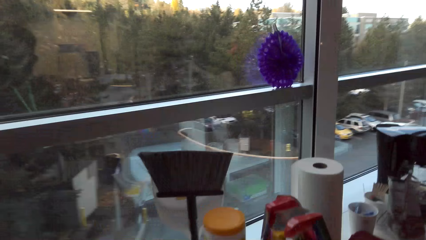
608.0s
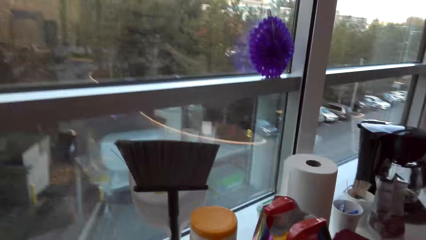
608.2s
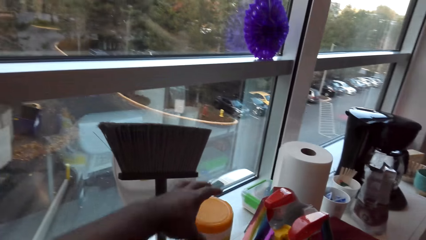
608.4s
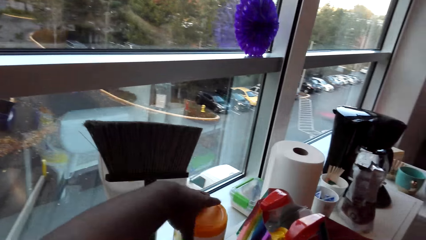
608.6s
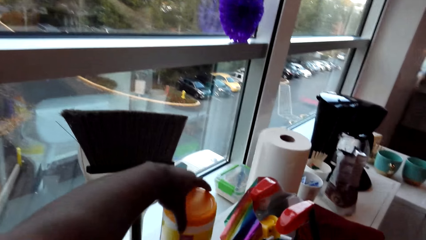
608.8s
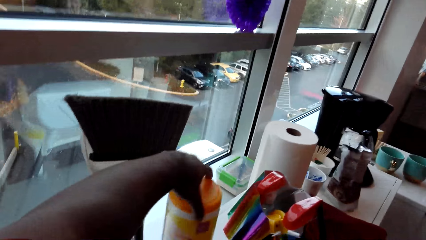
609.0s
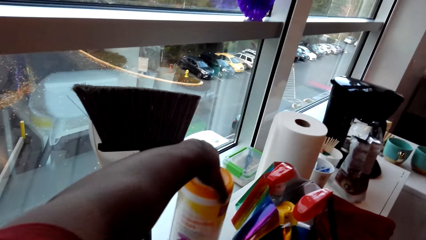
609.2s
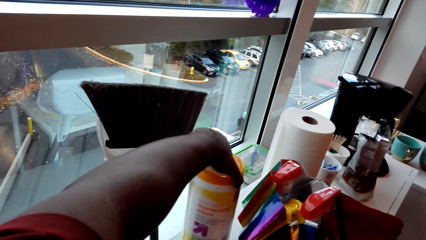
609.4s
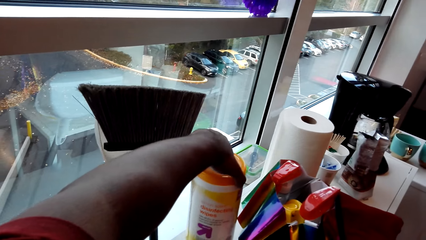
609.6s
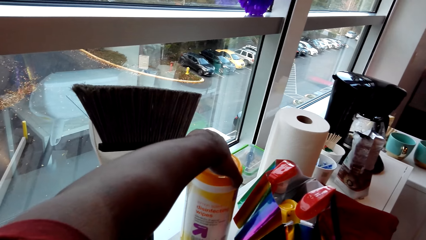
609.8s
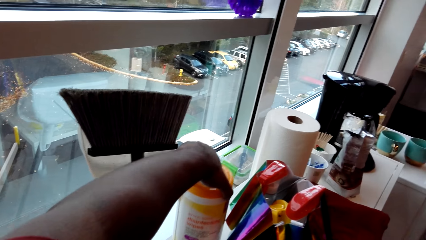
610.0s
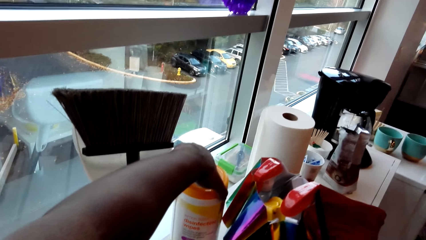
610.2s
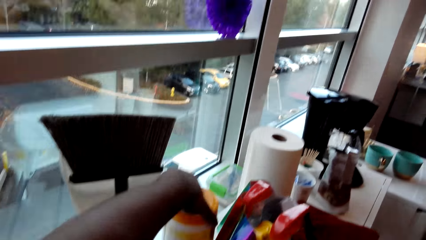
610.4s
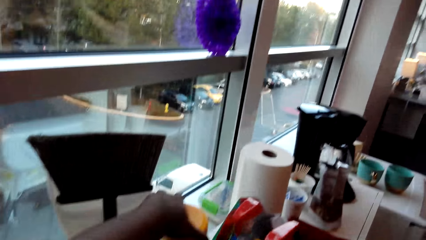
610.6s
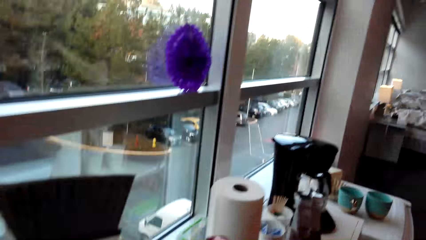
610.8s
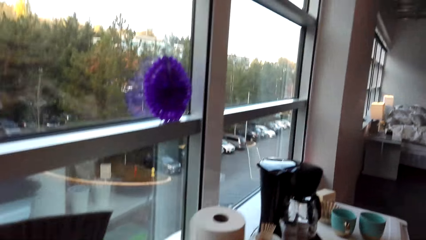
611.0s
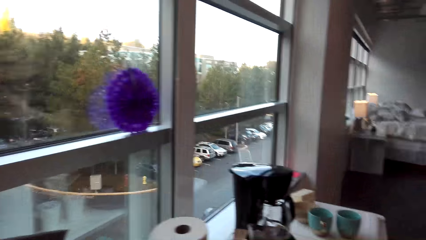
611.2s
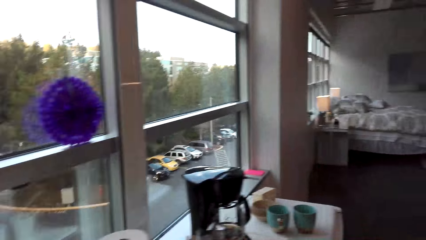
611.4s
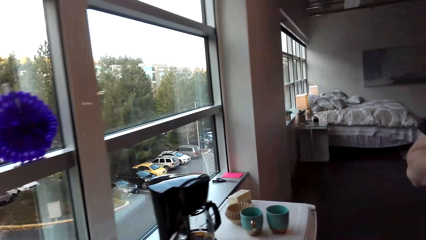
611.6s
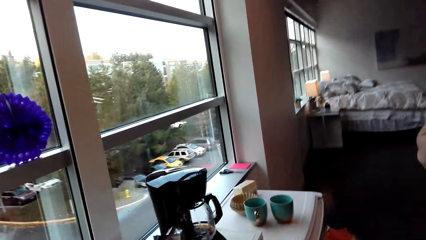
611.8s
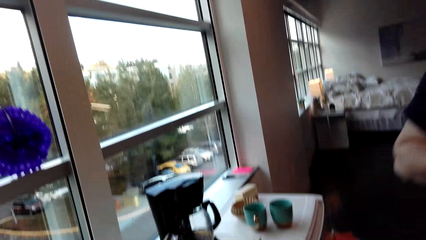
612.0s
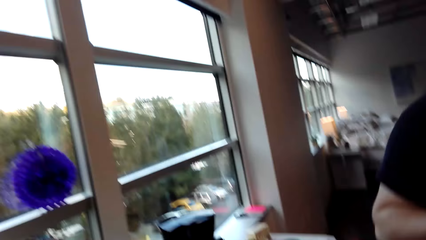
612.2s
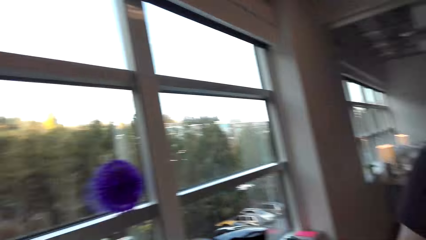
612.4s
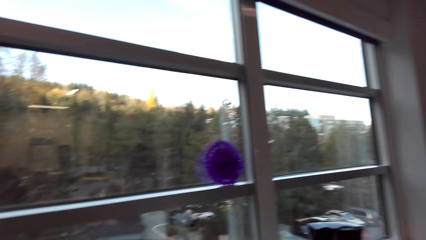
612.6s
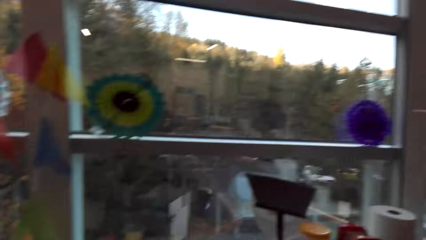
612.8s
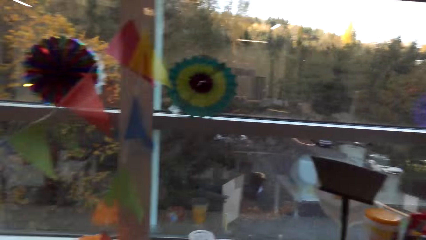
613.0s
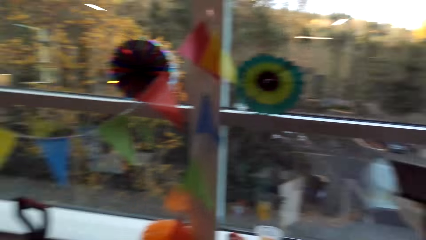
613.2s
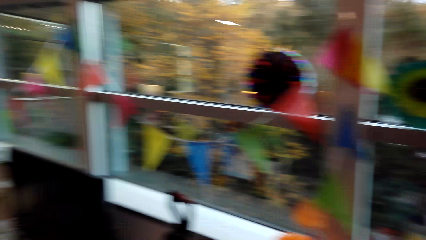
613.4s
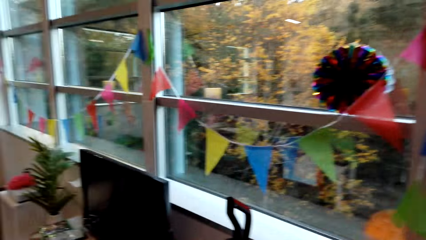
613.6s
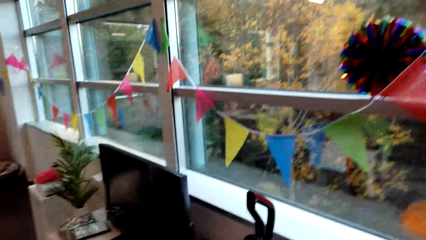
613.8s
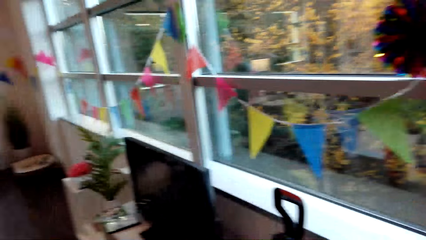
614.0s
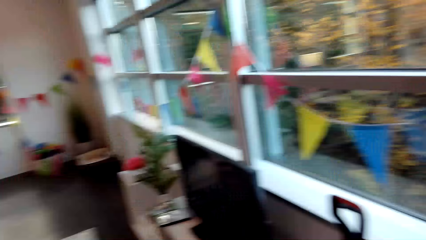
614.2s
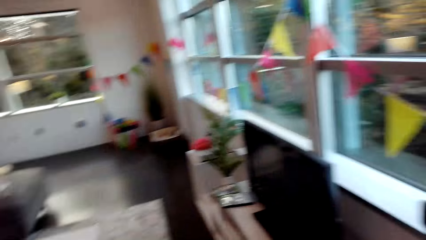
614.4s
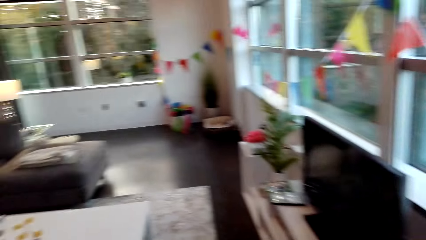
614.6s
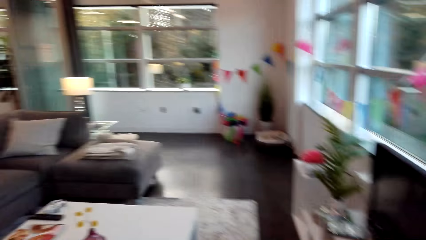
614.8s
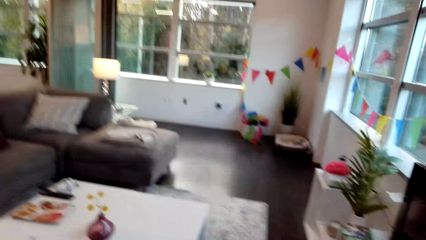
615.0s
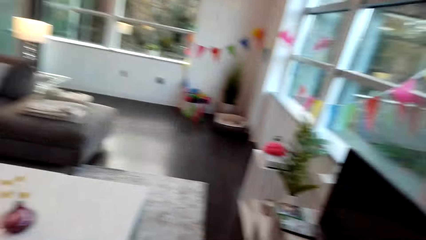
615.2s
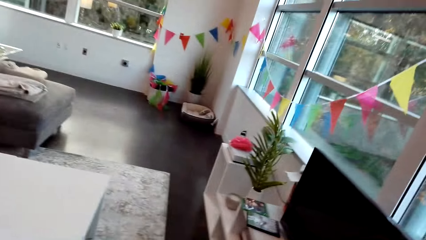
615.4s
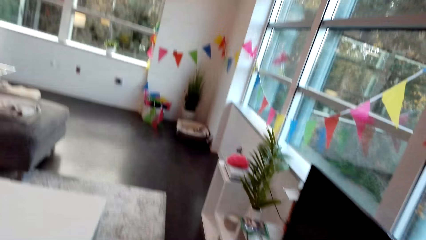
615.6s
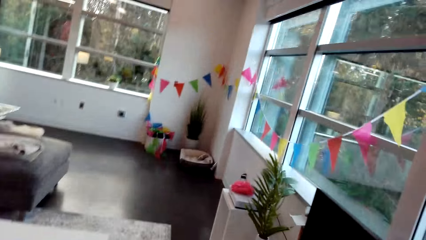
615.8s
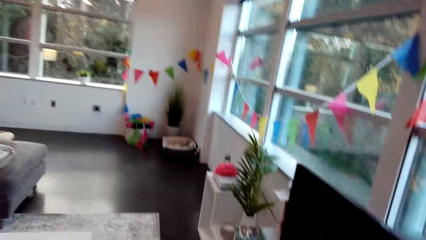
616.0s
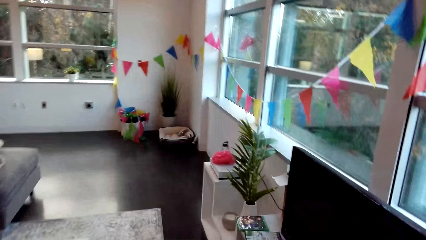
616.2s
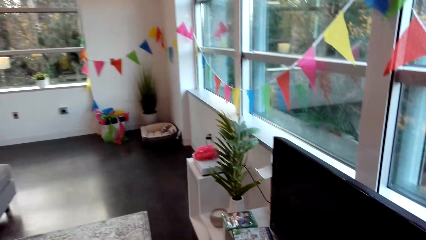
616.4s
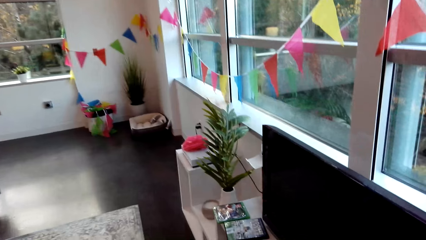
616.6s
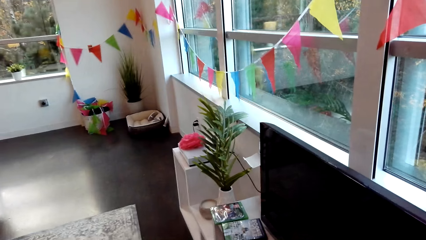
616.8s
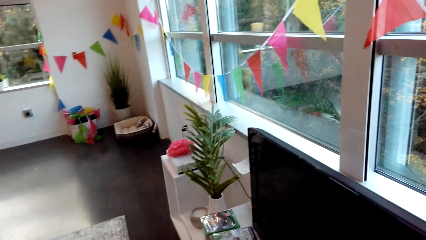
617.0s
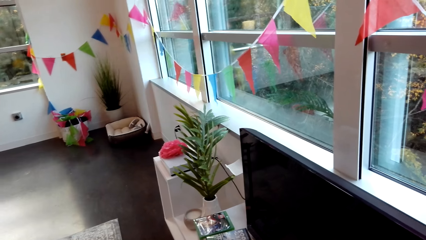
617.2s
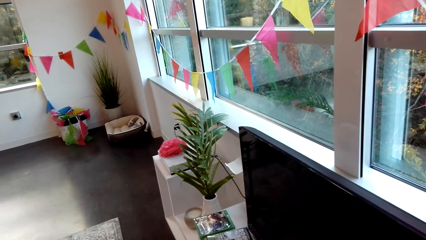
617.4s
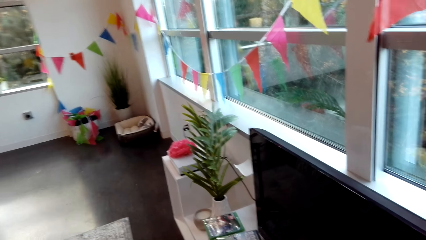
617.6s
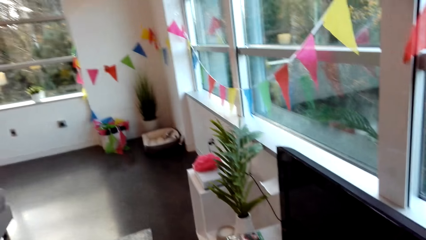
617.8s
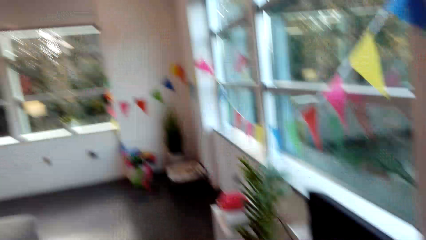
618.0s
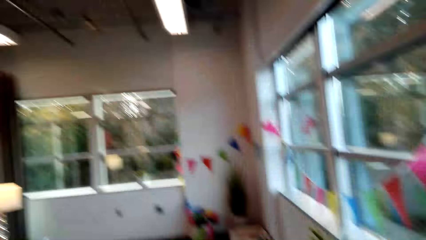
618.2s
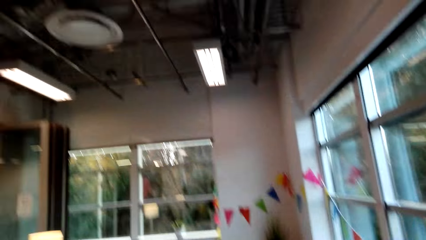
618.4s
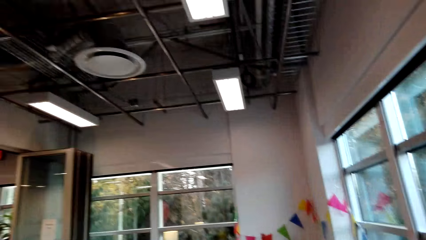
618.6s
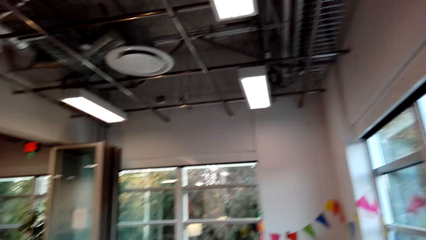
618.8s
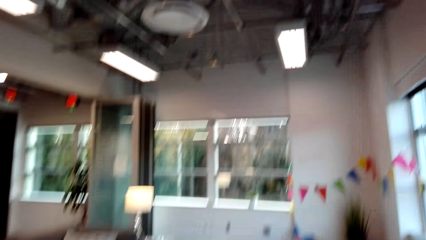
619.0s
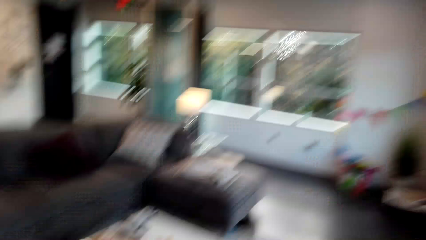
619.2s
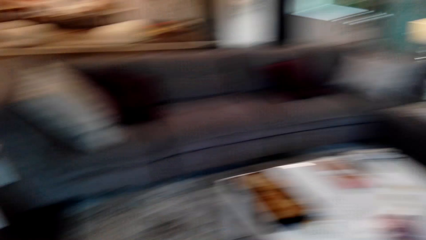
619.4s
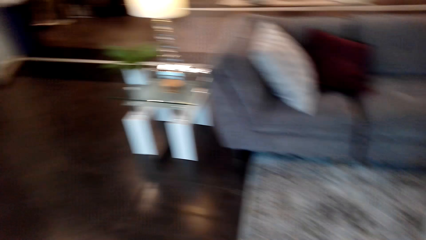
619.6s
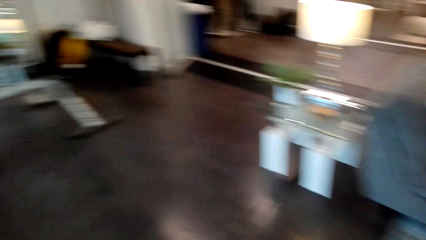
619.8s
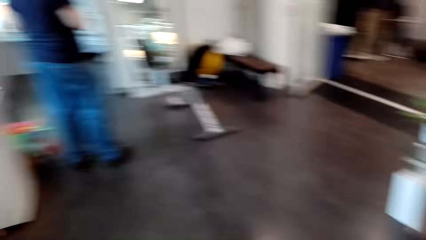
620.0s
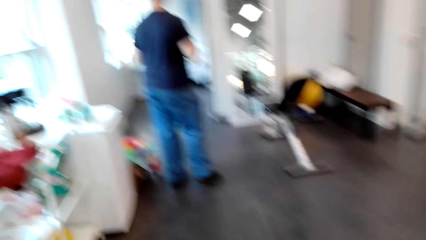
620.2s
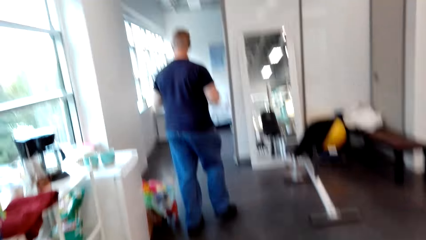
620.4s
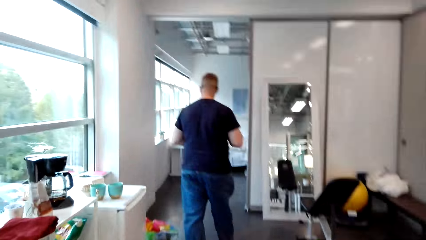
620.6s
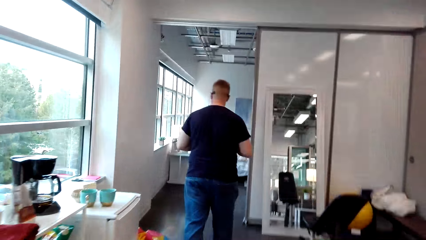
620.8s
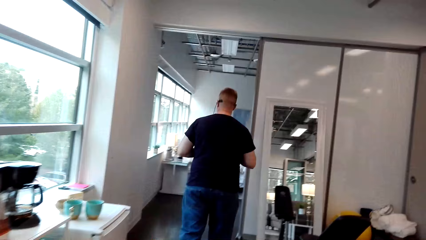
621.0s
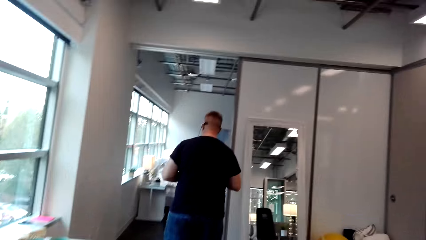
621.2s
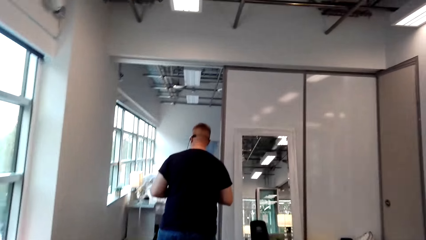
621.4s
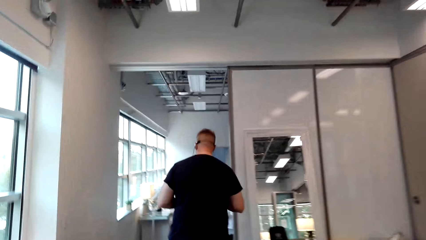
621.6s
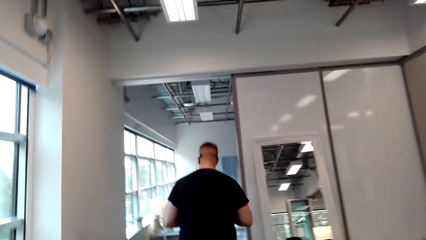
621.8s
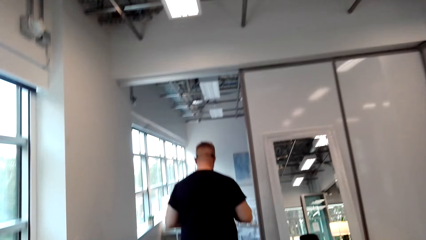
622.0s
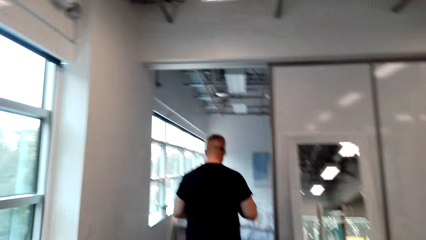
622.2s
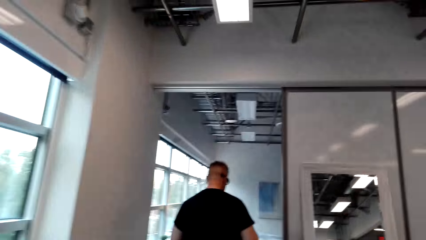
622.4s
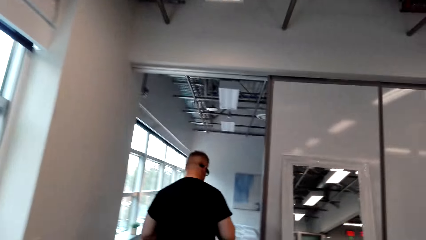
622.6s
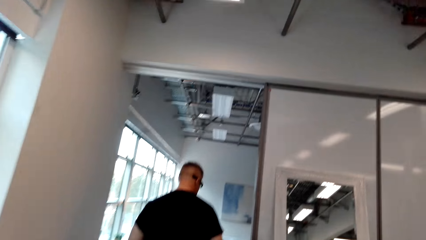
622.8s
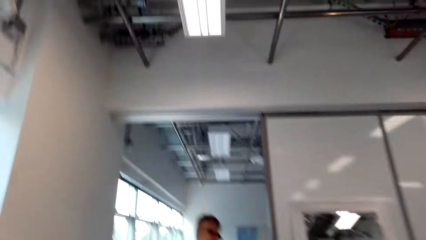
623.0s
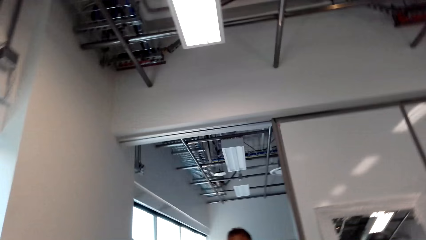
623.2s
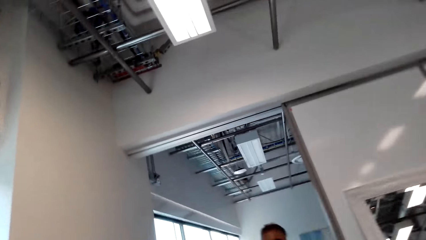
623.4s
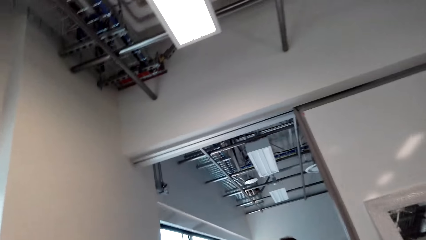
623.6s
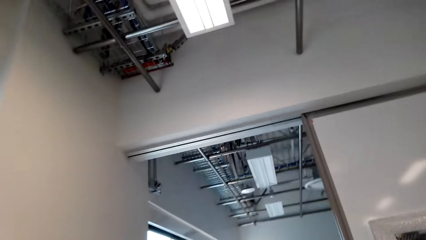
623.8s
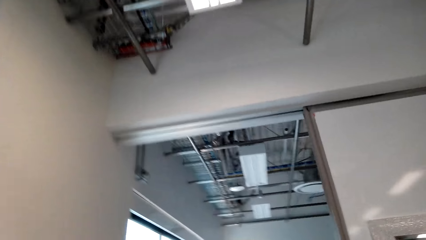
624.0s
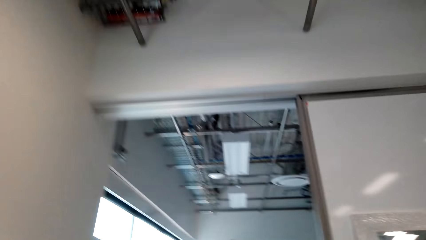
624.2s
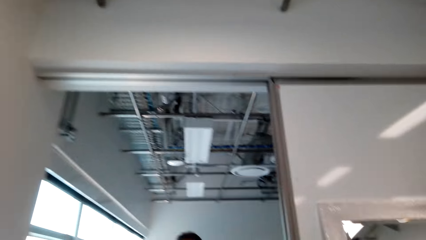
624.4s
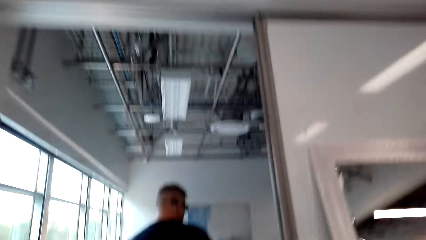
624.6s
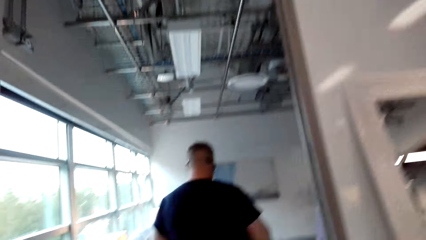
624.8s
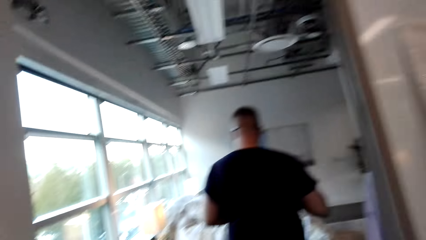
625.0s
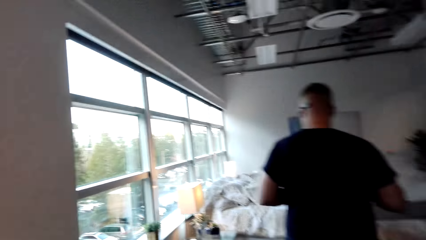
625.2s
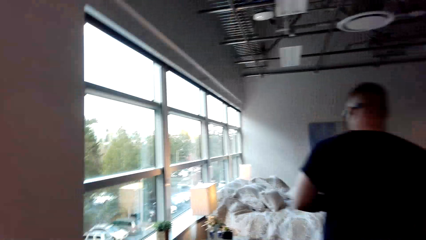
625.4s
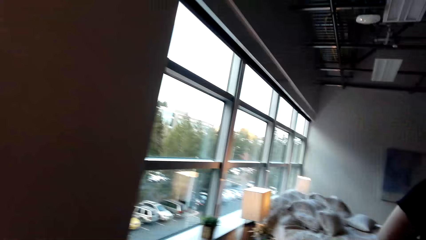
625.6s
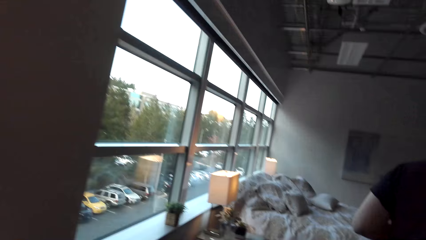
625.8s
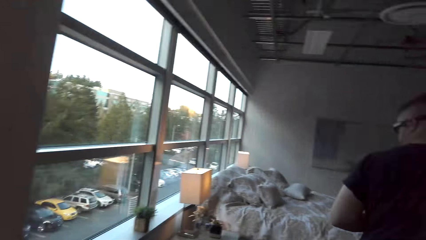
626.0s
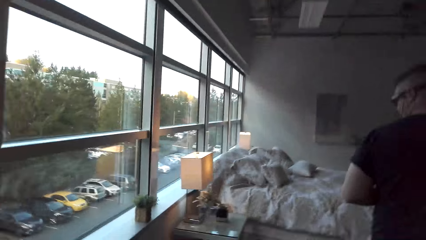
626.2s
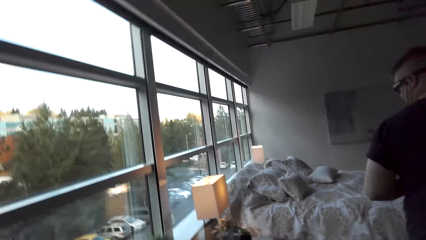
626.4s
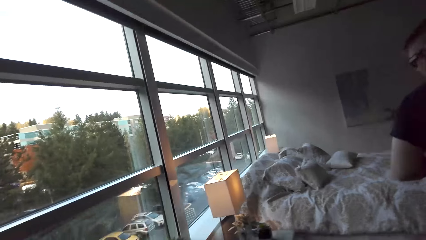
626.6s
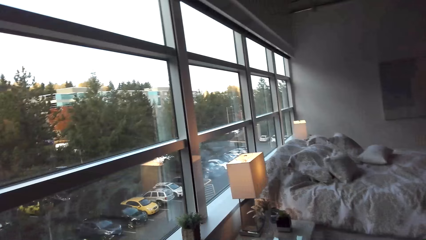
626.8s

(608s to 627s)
The camera wearer picks up a tin on the table. They twist the tin. They put down the tin. They look around. They walk across the room. They look around. They walk to a room. A man walks to a room. The camera wearer walks across the room. The man enters a room. The man walks across the room. The camera wearer enters a room.
